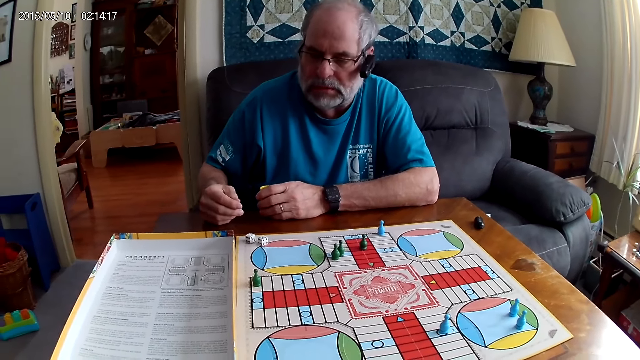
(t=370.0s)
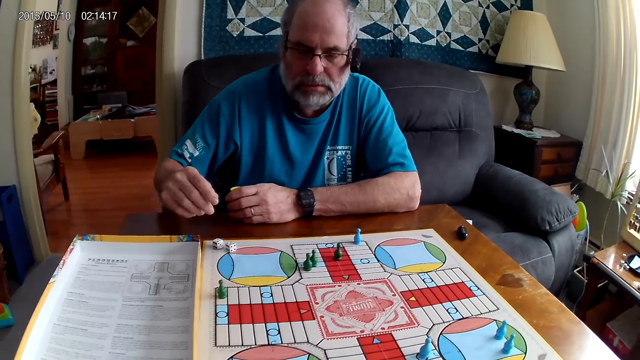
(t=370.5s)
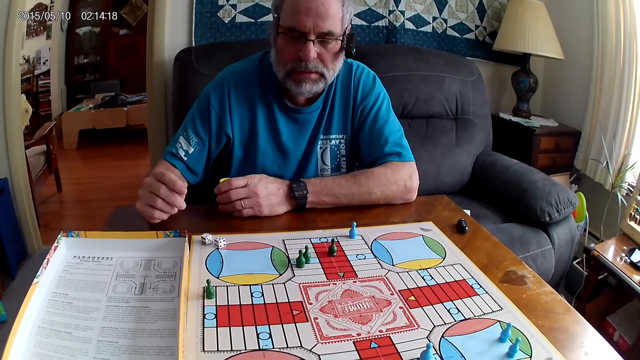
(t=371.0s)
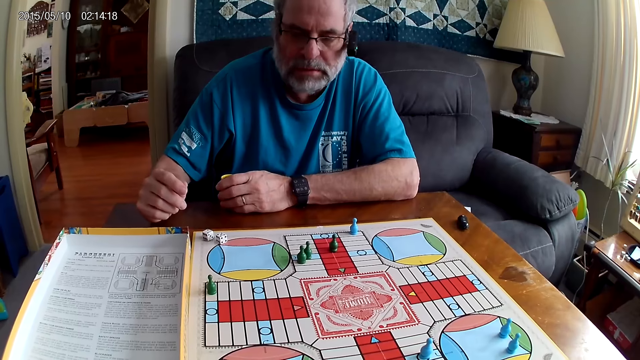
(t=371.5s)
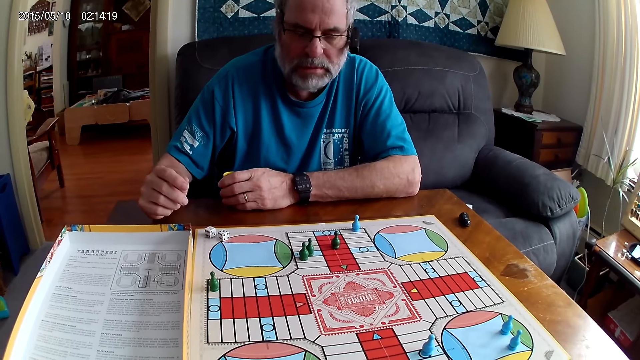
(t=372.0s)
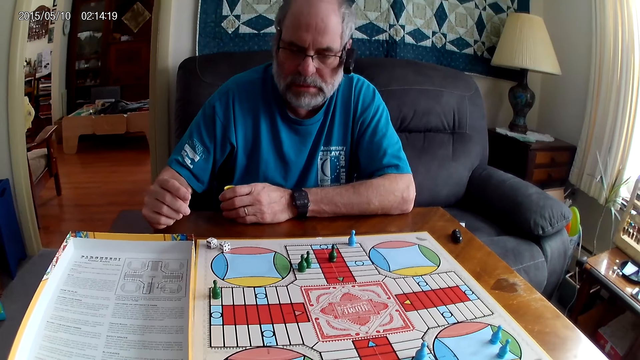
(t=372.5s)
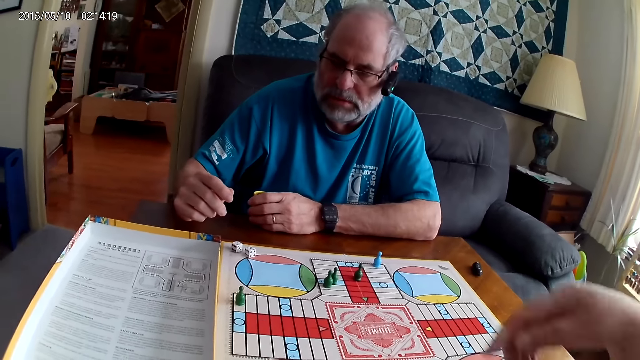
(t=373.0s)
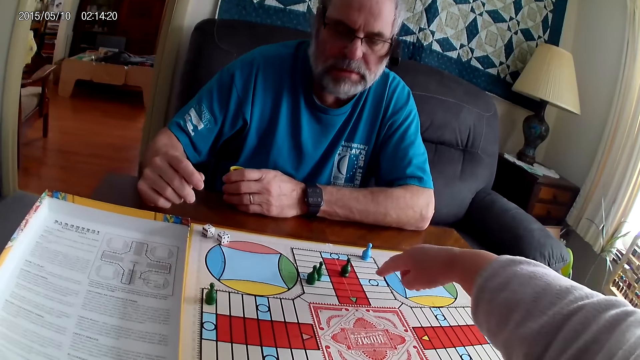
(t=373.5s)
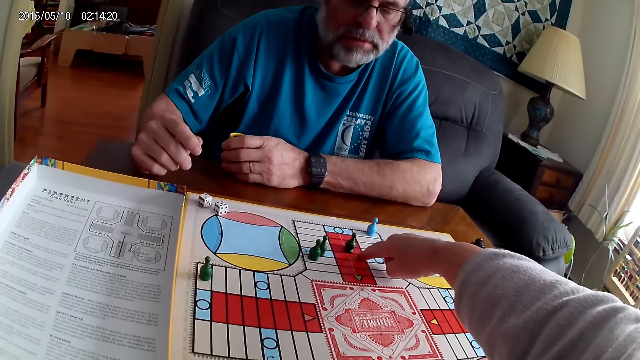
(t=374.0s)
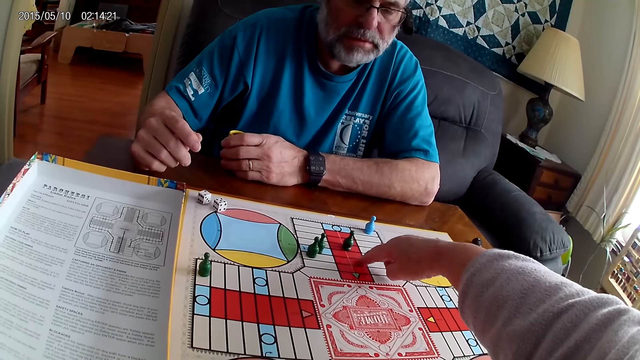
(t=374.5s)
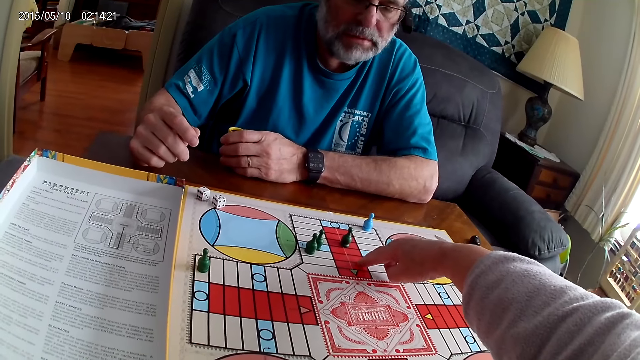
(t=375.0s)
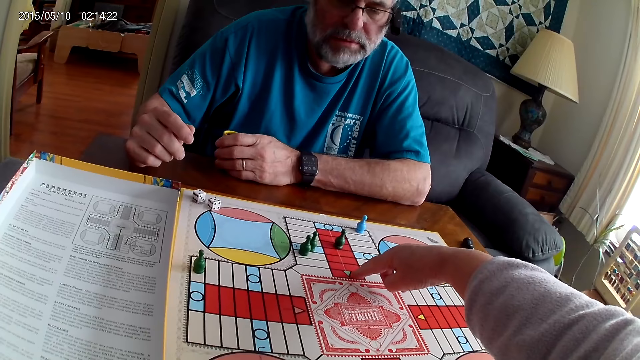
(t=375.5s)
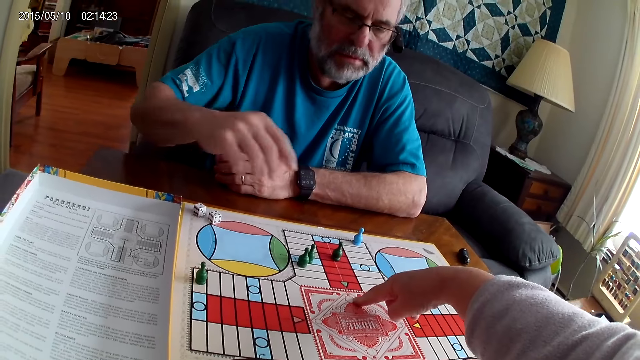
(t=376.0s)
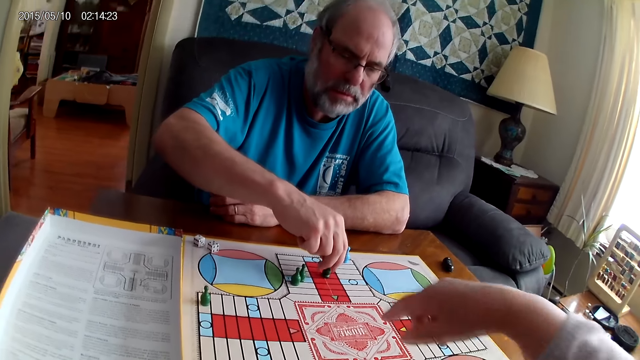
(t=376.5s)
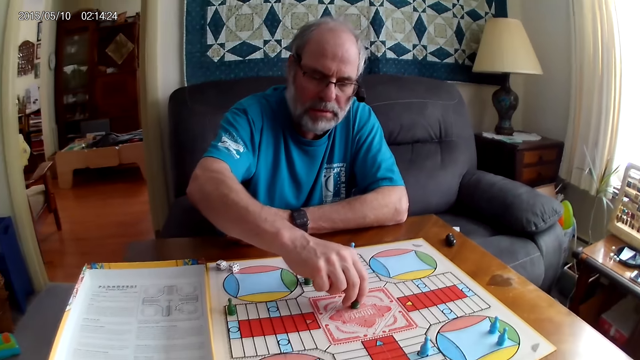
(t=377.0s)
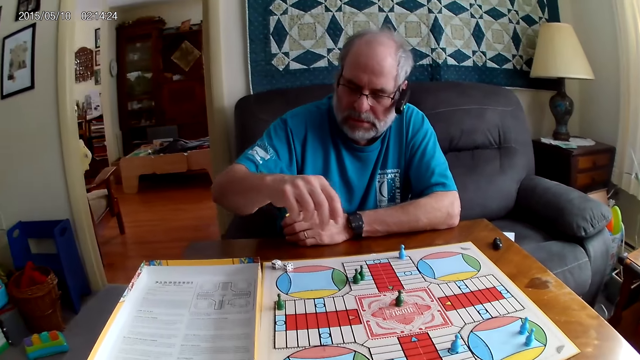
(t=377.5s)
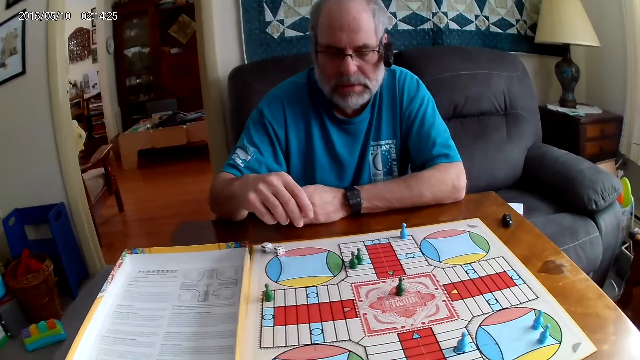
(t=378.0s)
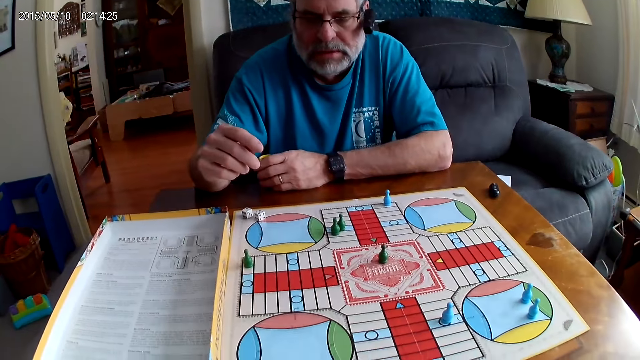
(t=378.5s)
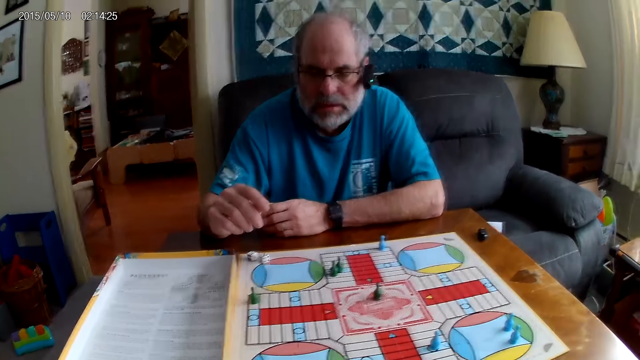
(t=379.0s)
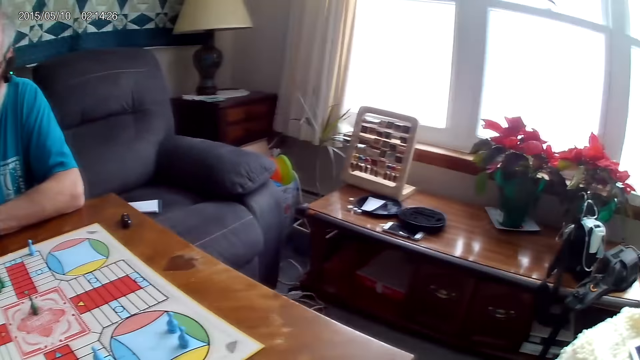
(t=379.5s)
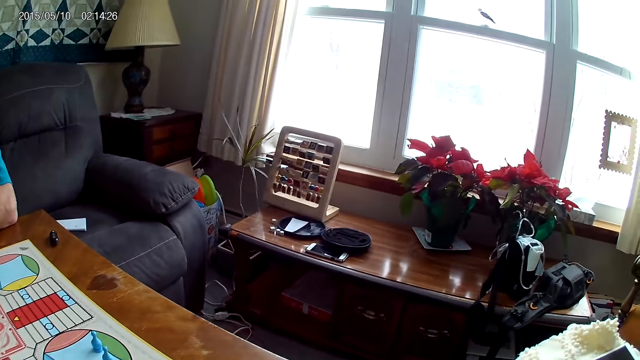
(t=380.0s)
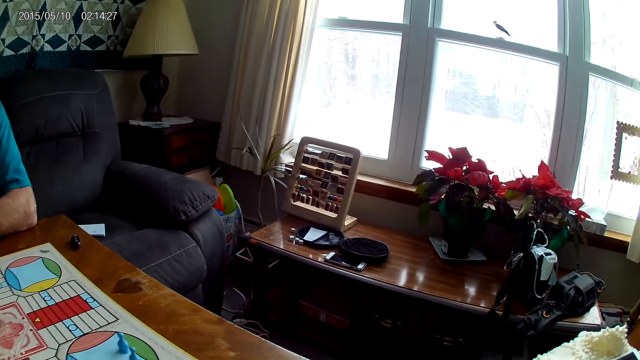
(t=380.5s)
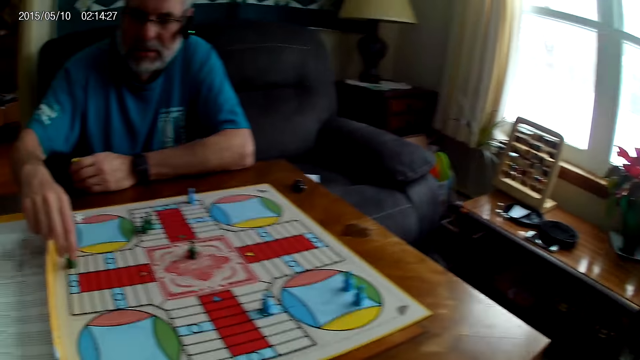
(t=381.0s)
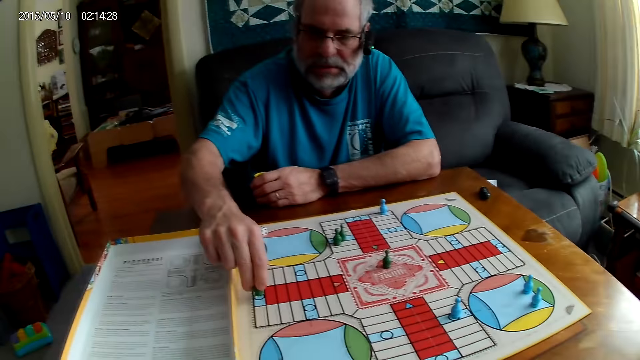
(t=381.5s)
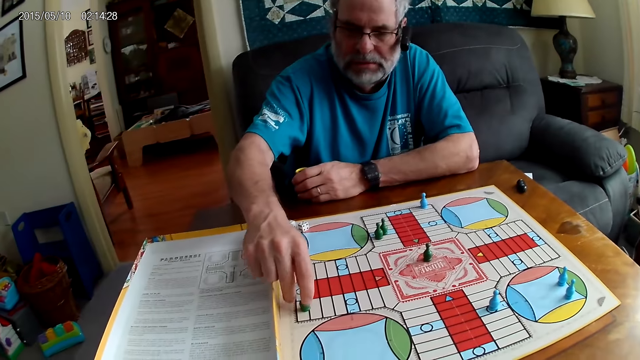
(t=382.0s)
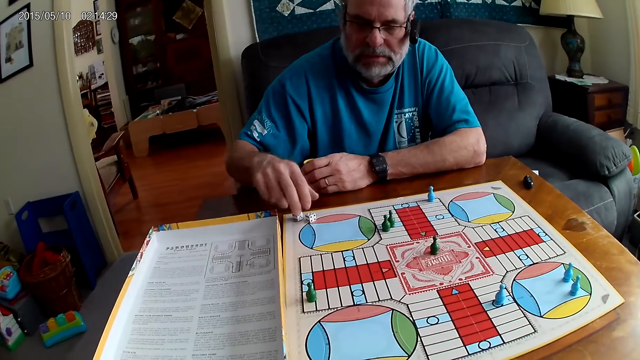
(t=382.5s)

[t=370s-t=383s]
The camera wearer speaks to a man. She shows the man how to move. She counts some cells on the Ludo board with her right hand. The man moves the green pawn through some cells on the Ludo board. The camera wearer converses with the man. The man replies to the camera wearer. The camera wearer turns around. The man moves another green pawn through some cells on the Ludo board.

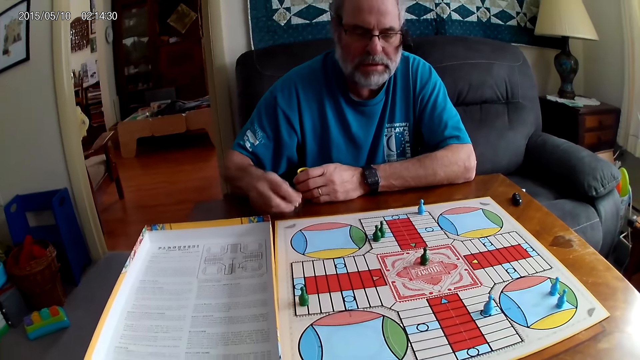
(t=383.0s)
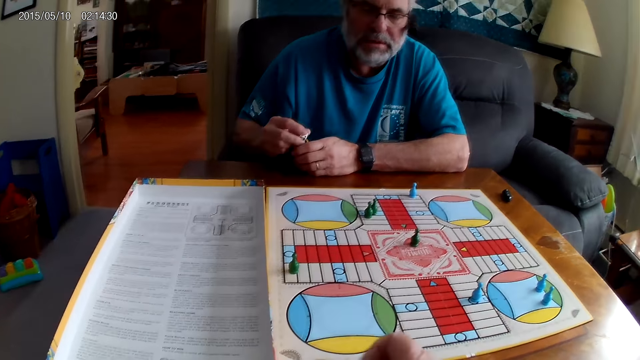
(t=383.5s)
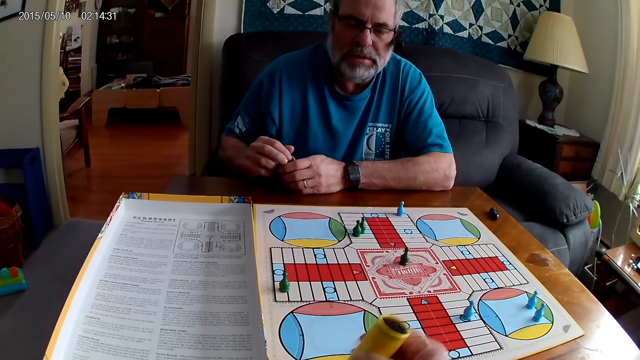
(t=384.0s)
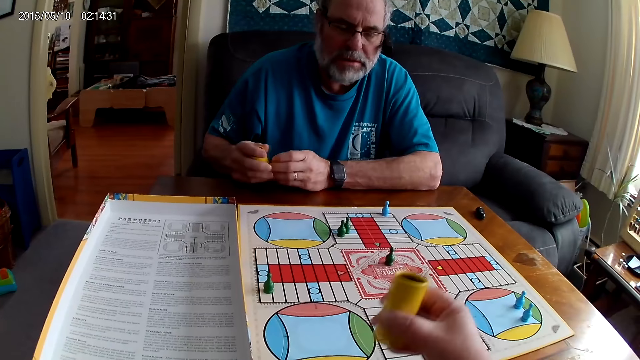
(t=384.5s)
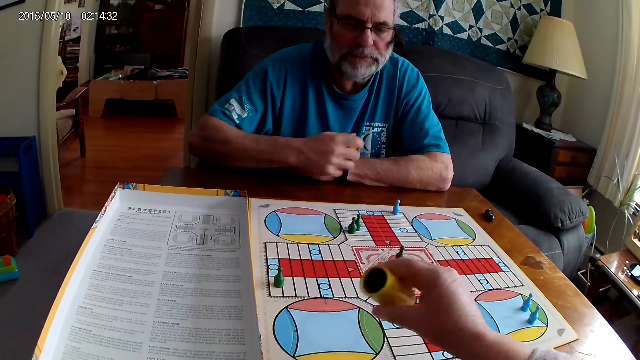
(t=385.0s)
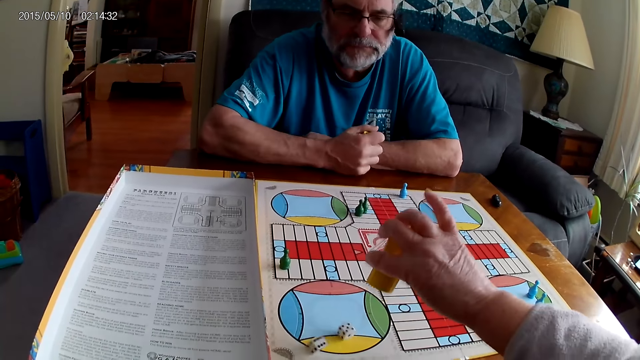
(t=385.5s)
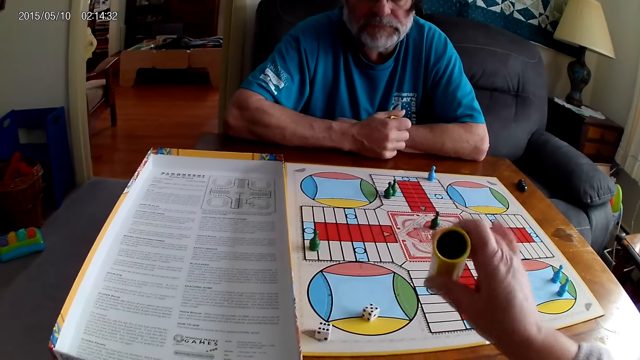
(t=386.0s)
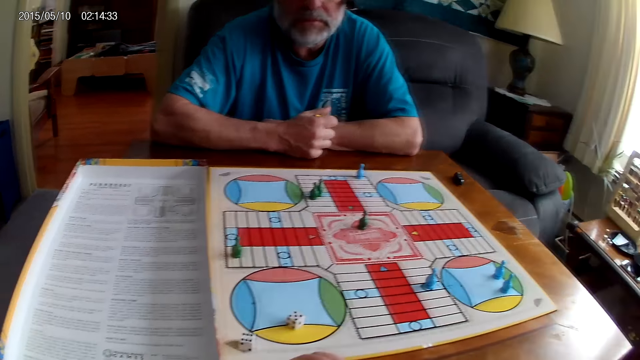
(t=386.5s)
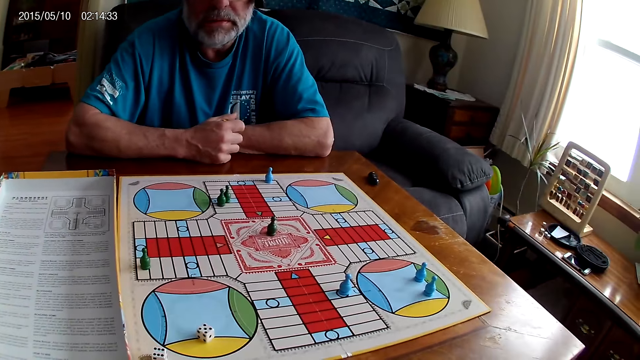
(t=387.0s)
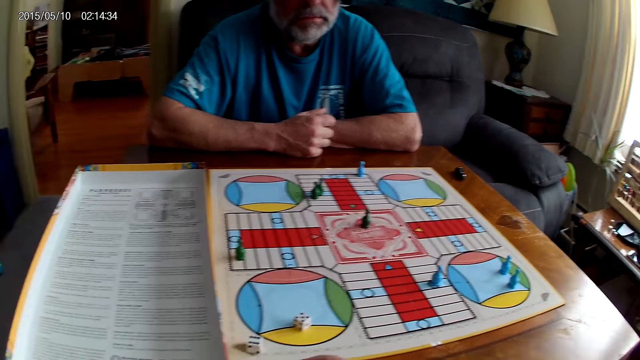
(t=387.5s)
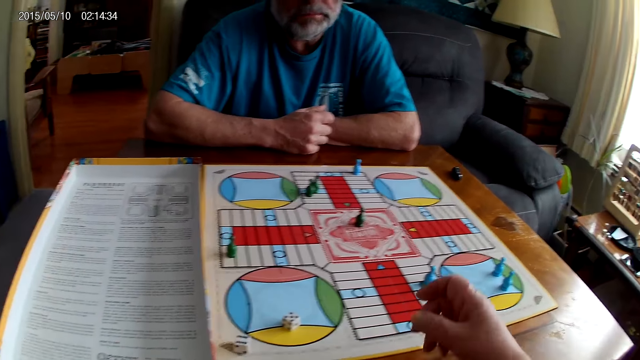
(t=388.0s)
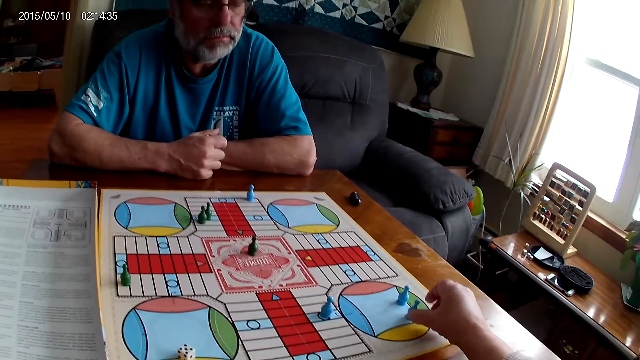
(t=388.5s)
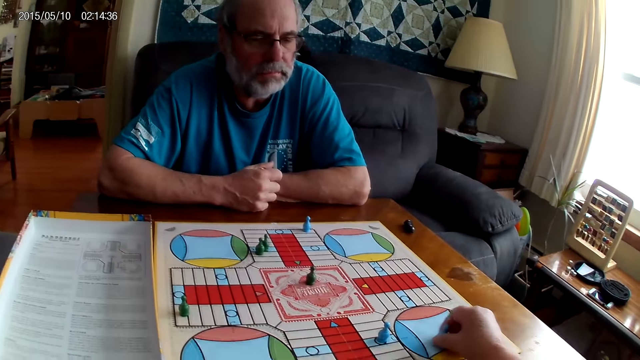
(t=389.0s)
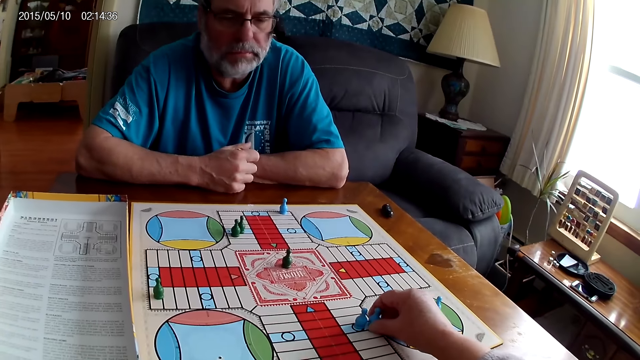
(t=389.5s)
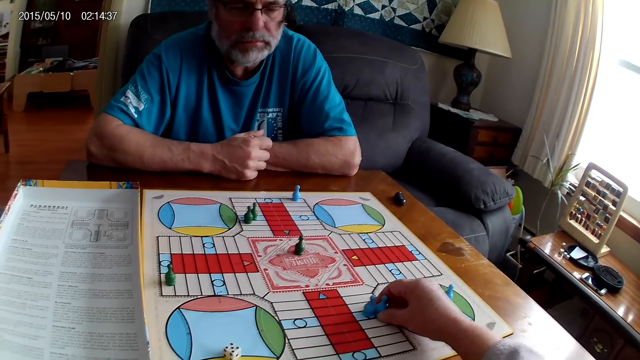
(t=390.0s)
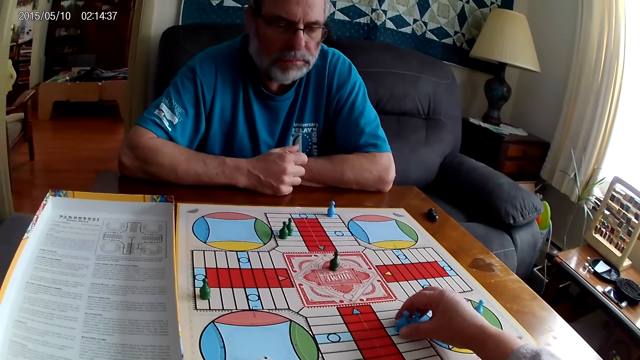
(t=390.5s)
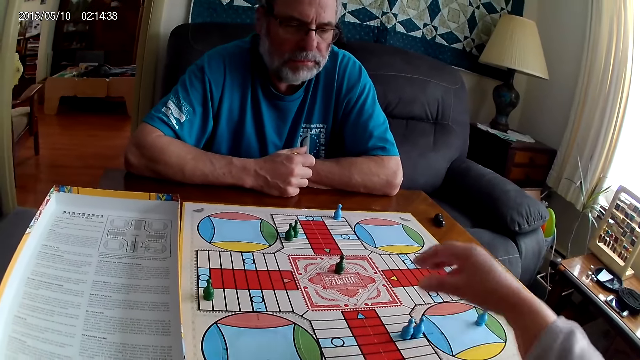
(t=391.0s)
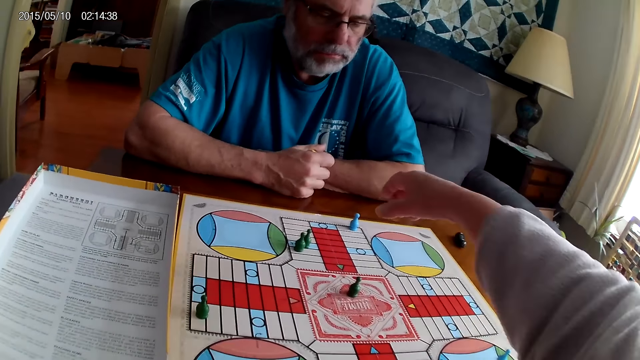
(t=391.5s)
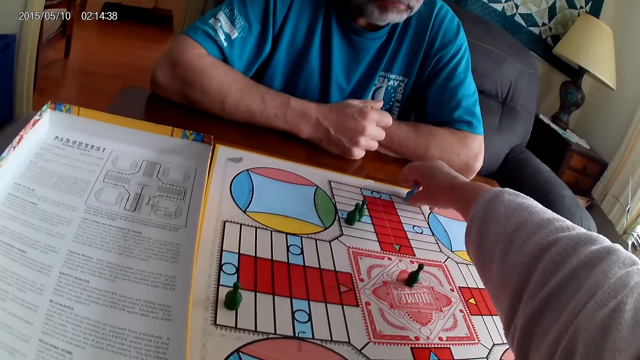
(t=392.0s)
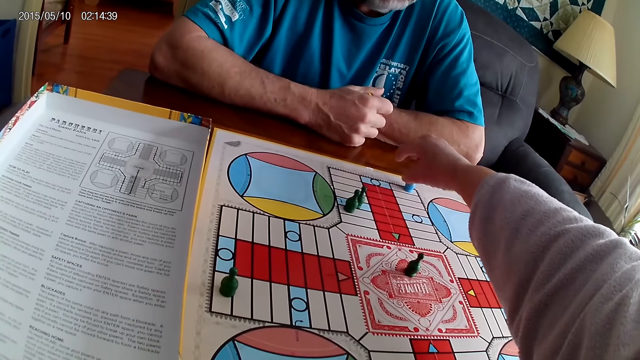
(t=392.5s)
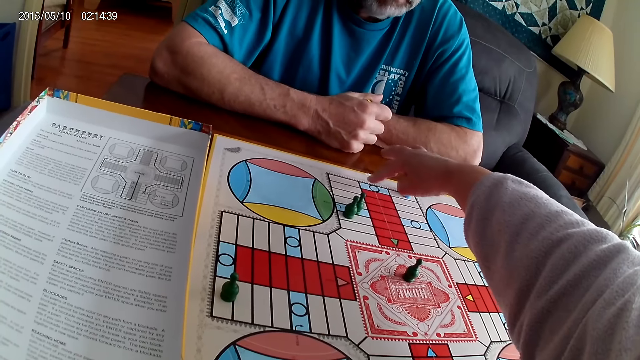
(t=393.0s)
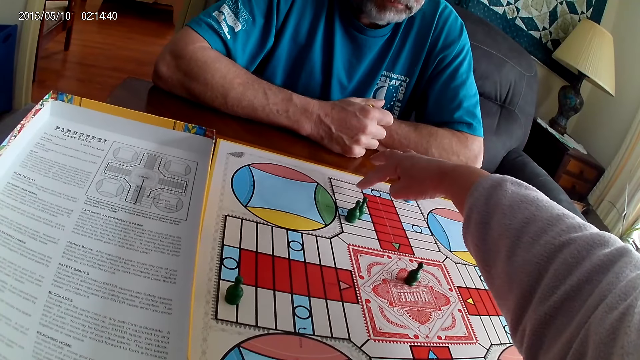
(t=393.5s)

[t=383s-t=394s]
A man picks the dice on the Ludo board with his right hand. The man puts the dice in the container or dice cup with his right hand. The camera wearer shuffles the dice in the container with her right hand. She pours the dice on the Ludo board with her right hand. She places the dice cup aside. She moves a blue dice on the Ludo board with her right hand. She counts some cells on the Ludo board with her right hand.
